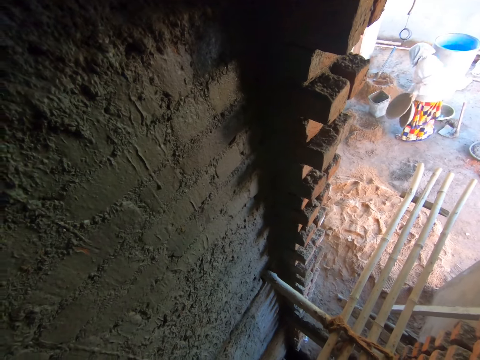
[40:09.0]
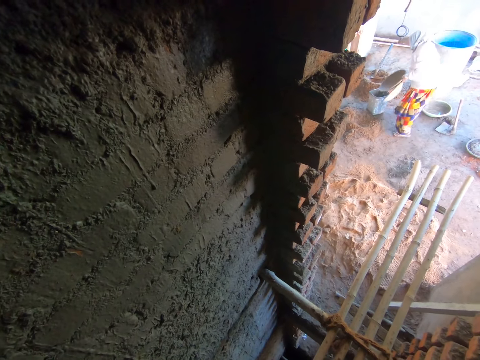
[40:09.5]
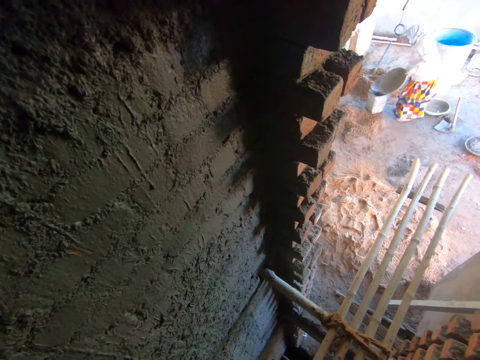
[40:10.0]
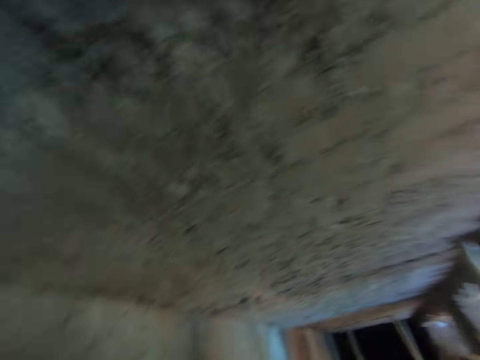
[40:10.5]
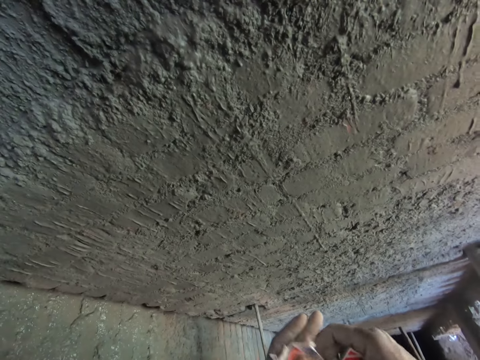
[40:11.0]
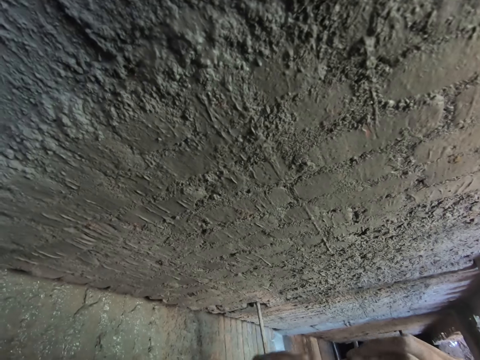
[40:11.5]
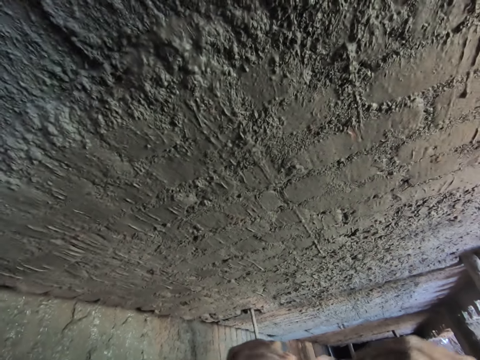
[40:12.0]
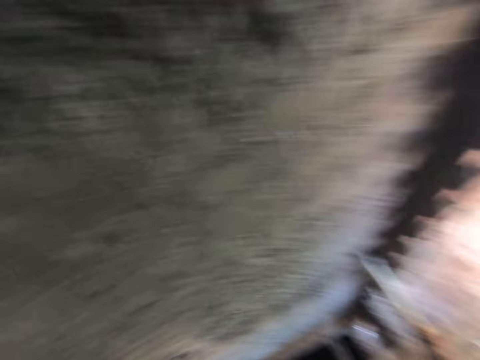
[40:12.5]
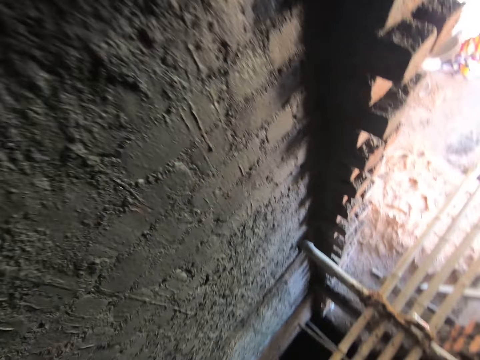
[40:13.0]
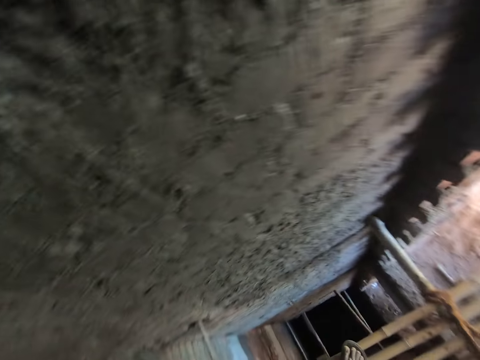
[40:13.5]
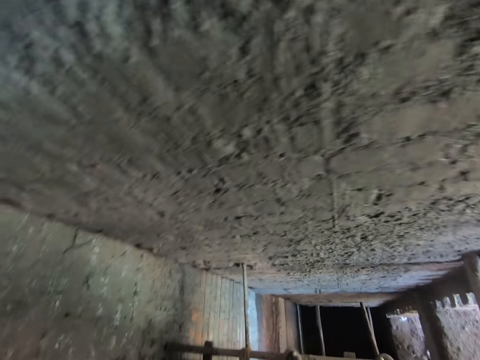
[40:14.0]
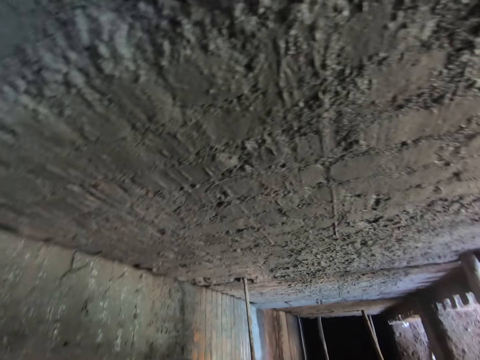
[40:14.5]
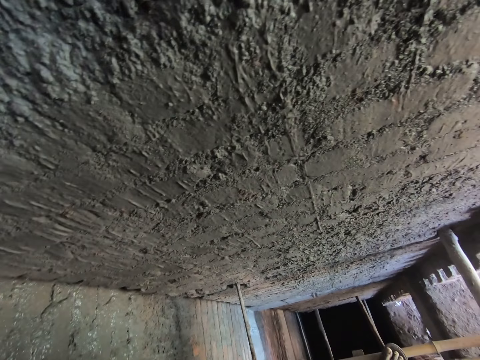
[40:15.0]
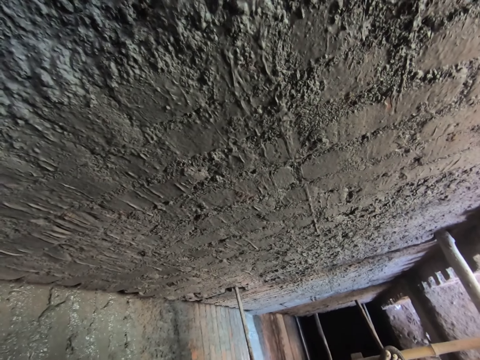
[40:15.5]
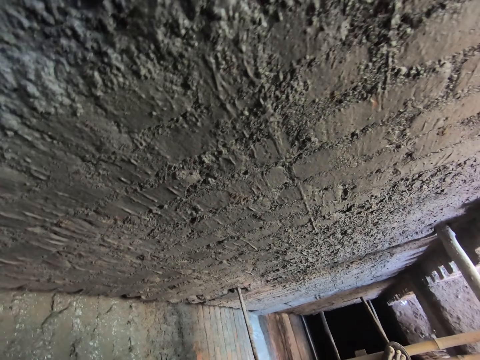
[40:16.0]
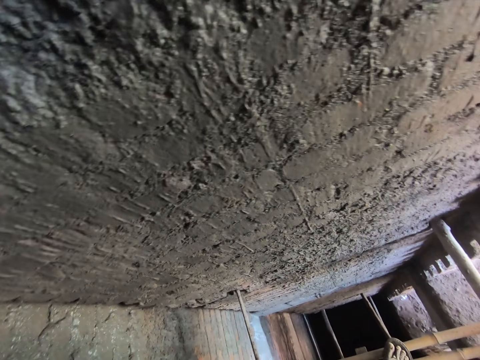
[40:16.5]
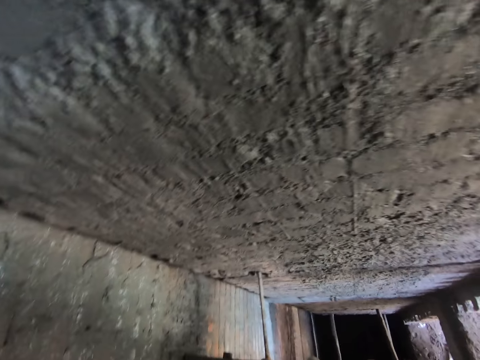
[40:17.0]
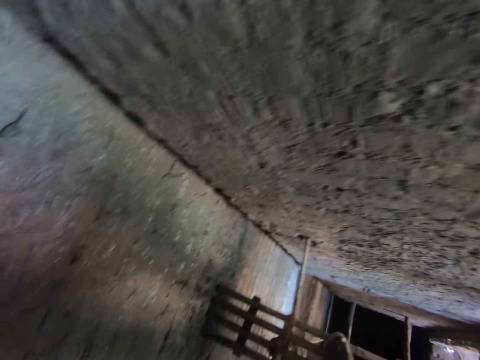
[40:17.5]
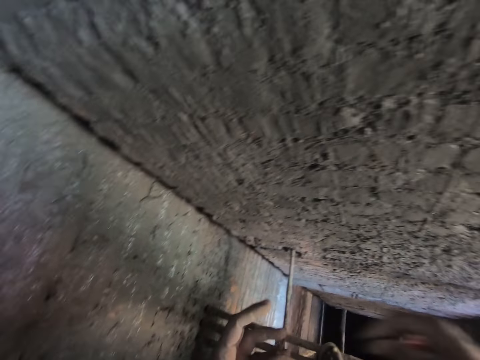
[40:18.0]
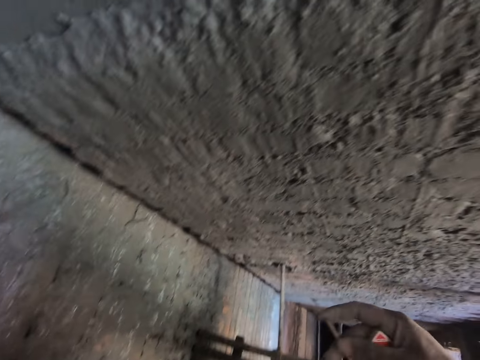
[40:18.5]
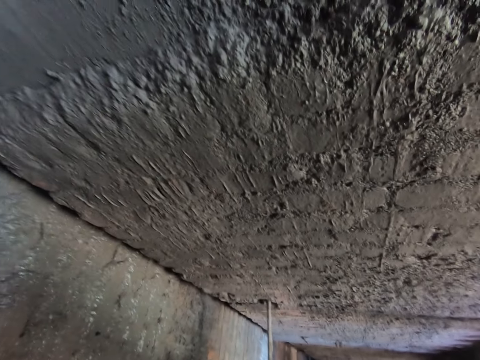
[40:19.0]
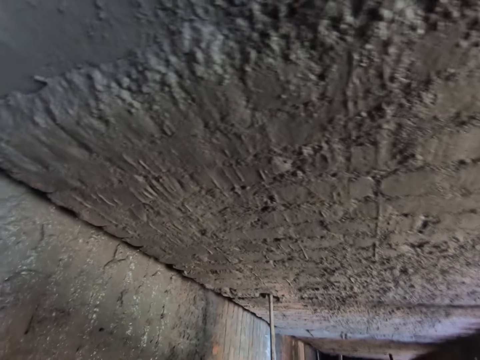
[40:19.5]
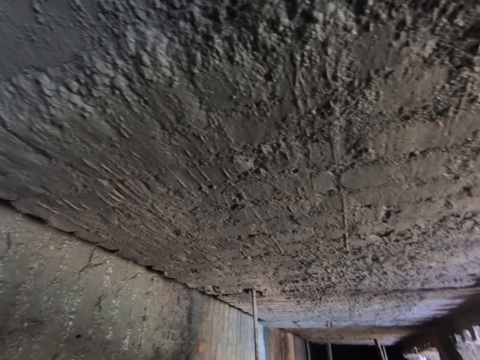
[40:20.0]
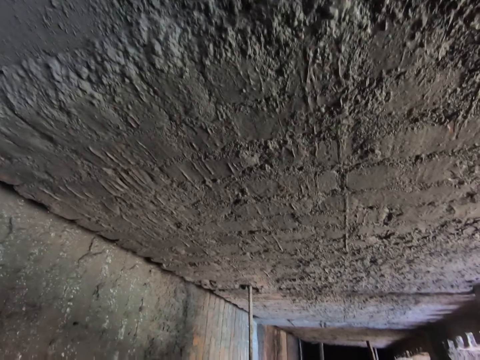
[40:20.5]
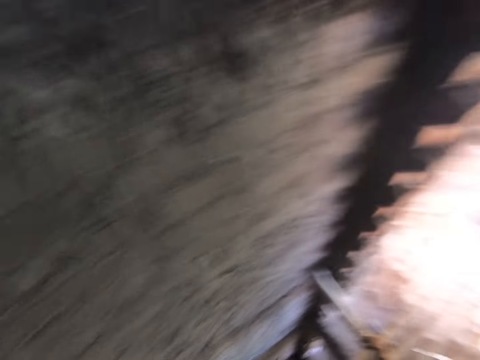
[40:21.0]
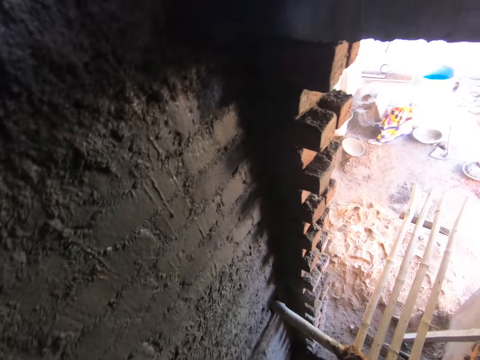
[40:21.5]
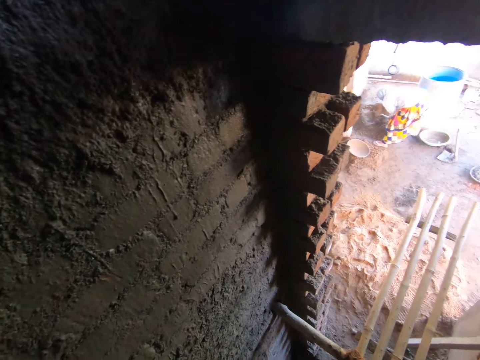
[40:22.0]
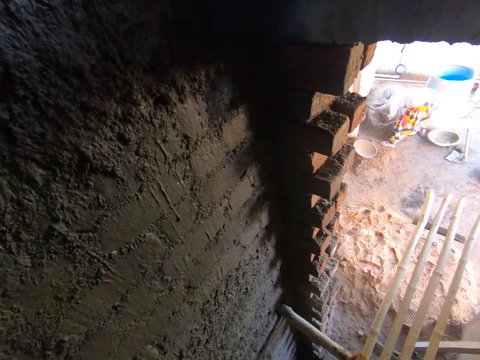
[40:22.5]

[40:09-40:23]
The woman puts the bucket on the ground. She passes a bowl from her left hand to her right hand. She places the bowl on the bucket with her right hand. The camera wearer adjusts a piece of paper in his left hand with both hands. He places the piece of paper on the bamboo seat in the wall with his right hand. He passes a stick in his left hand to his right hand. The woman mixes mortar on the ground with a hoe in both hands.

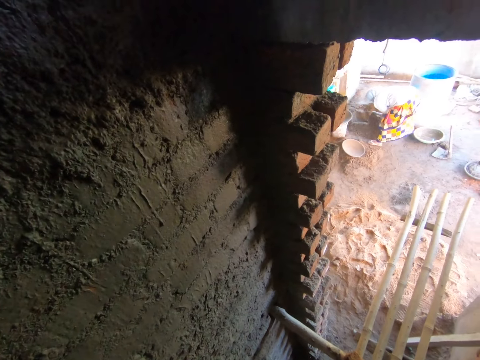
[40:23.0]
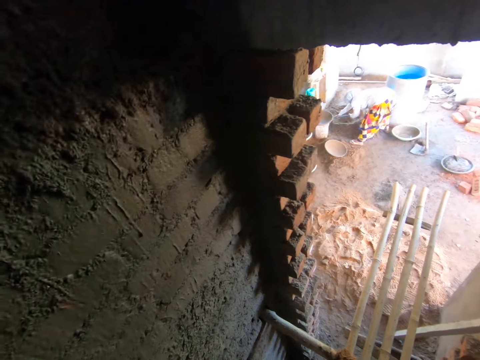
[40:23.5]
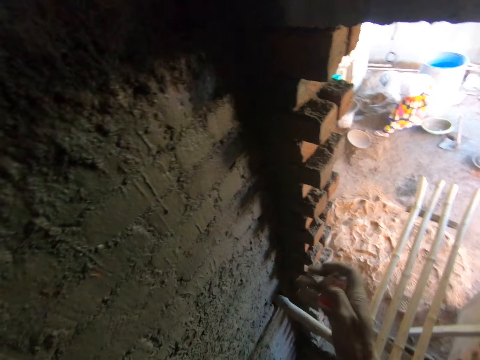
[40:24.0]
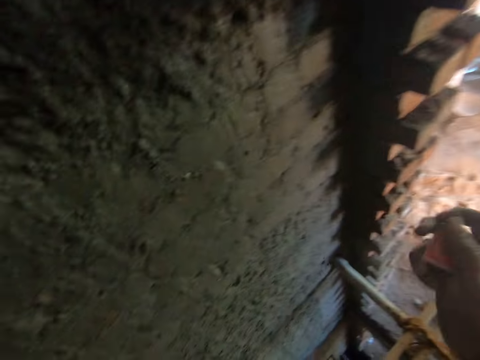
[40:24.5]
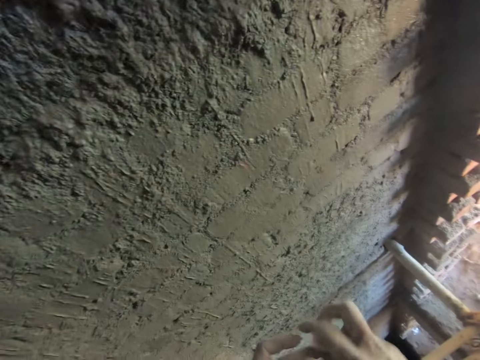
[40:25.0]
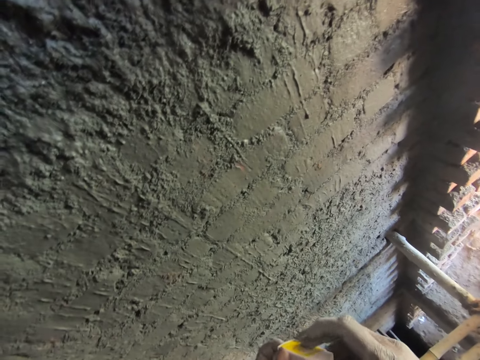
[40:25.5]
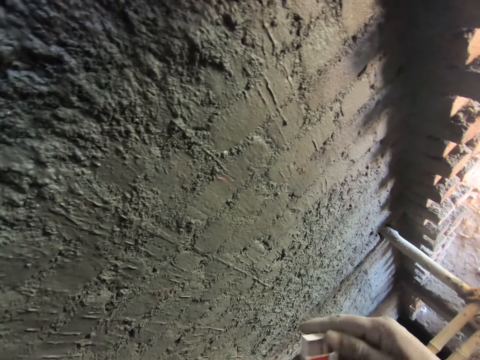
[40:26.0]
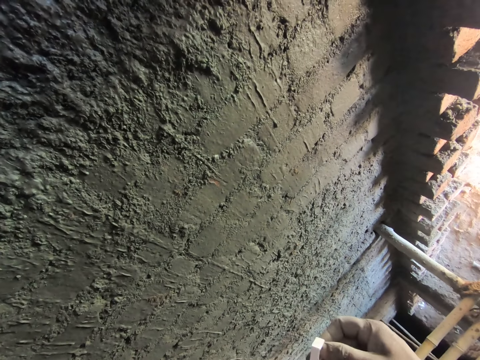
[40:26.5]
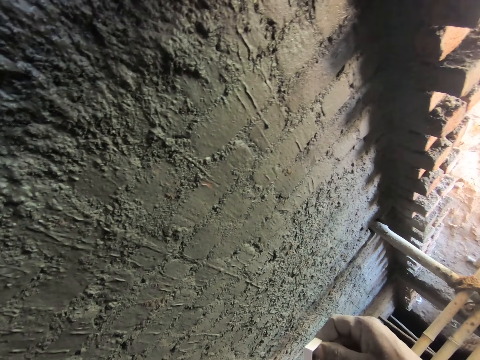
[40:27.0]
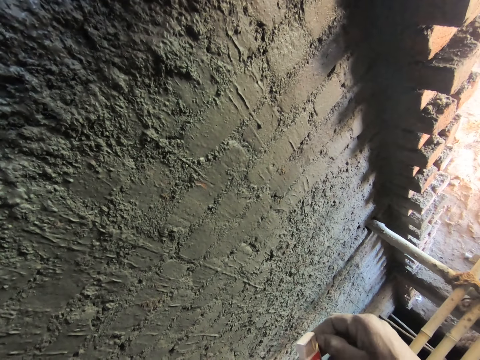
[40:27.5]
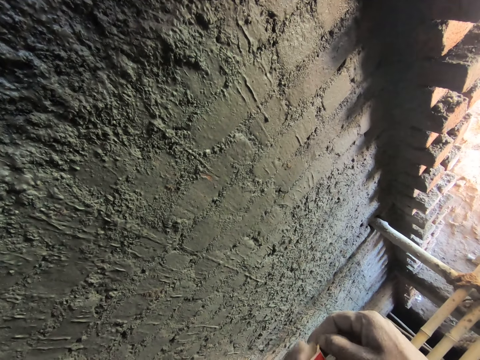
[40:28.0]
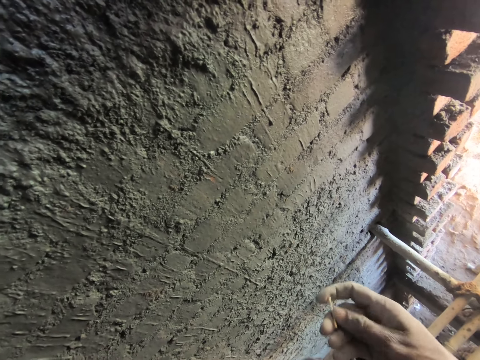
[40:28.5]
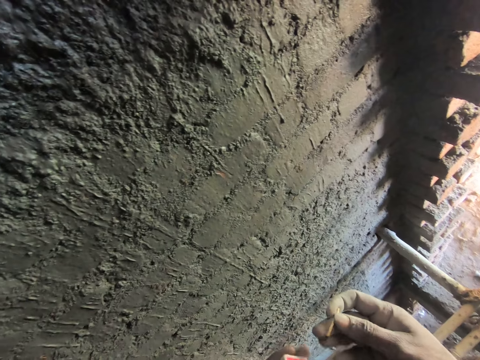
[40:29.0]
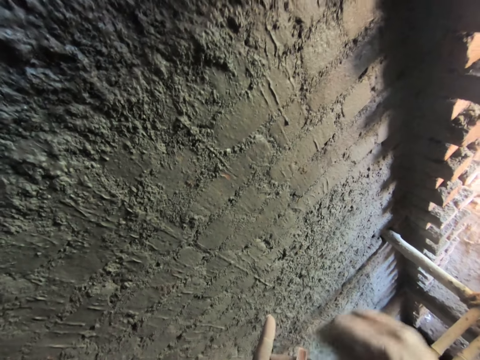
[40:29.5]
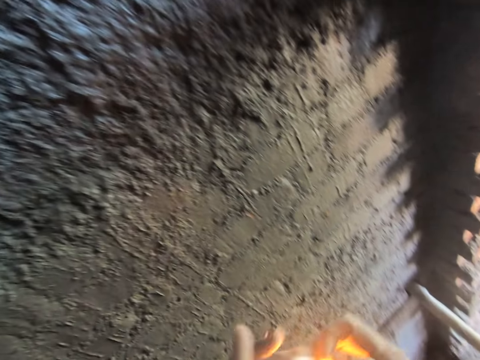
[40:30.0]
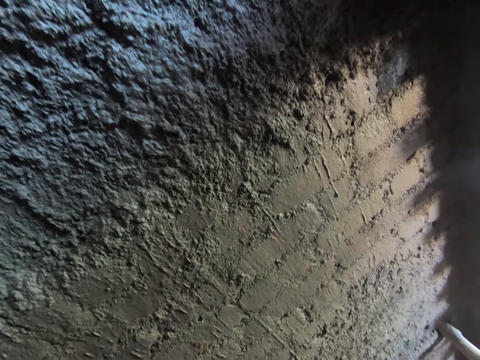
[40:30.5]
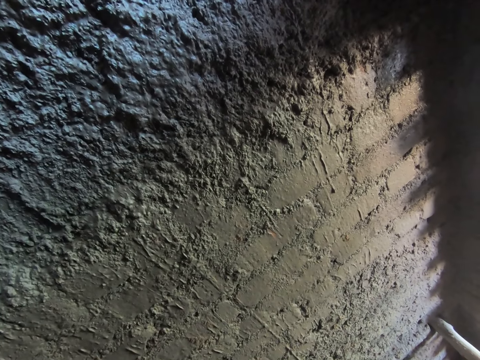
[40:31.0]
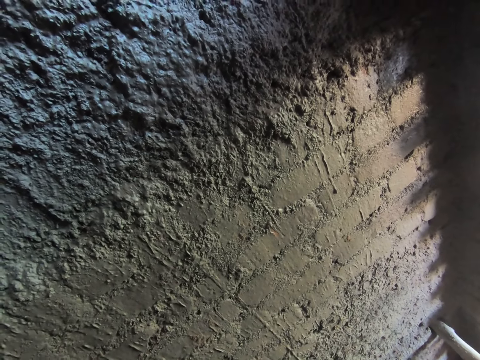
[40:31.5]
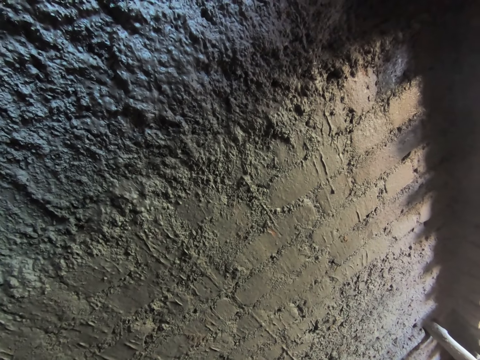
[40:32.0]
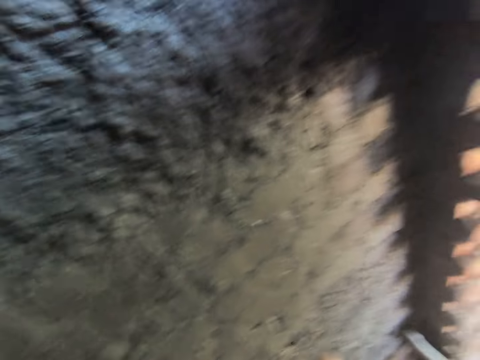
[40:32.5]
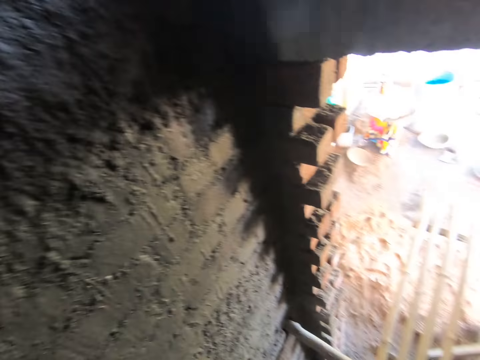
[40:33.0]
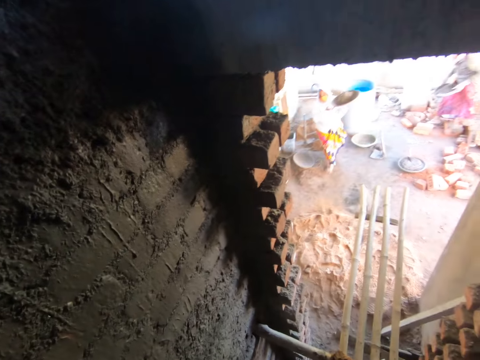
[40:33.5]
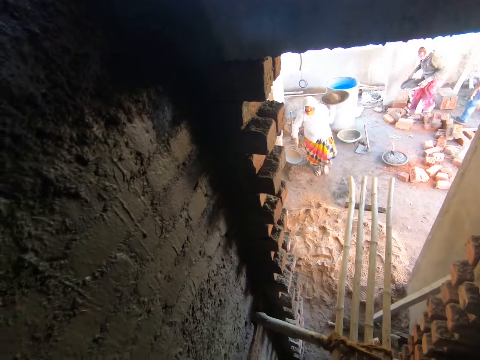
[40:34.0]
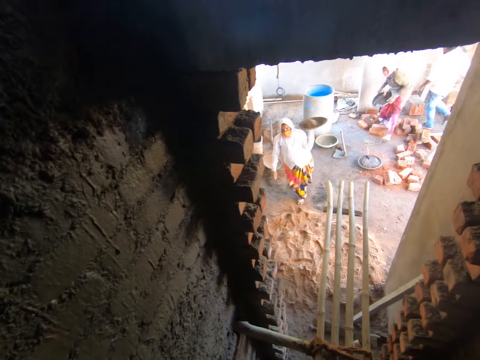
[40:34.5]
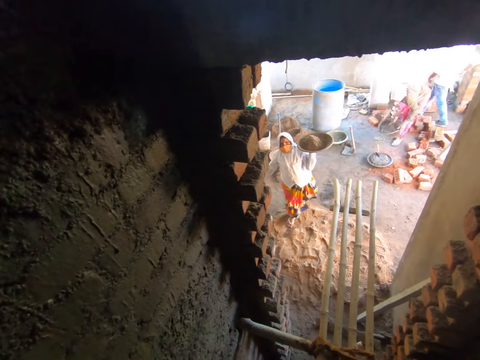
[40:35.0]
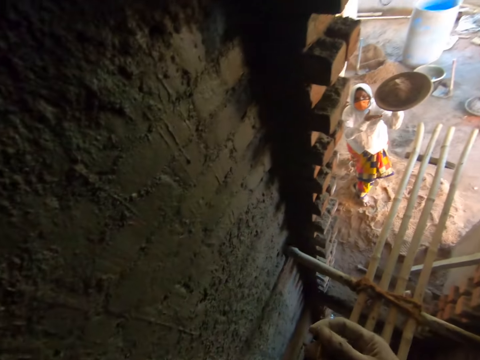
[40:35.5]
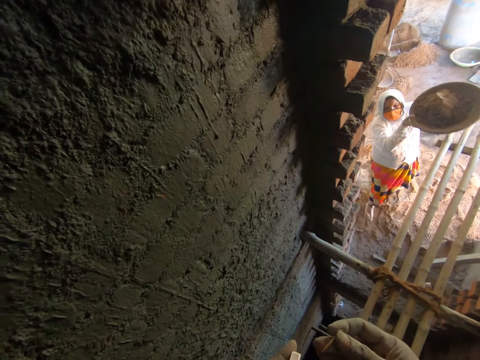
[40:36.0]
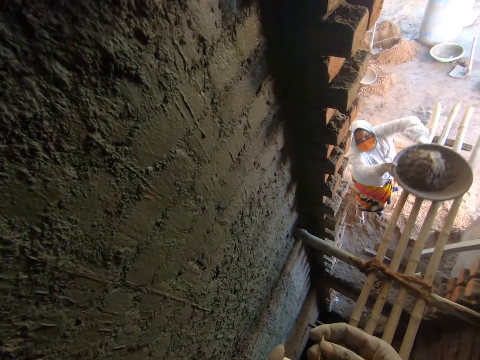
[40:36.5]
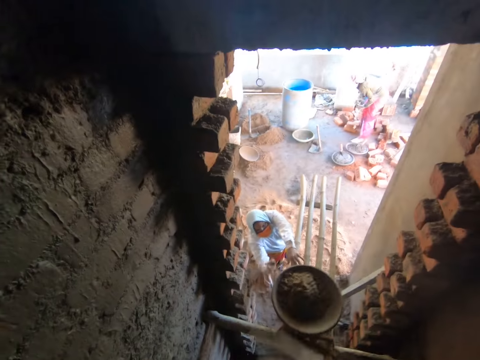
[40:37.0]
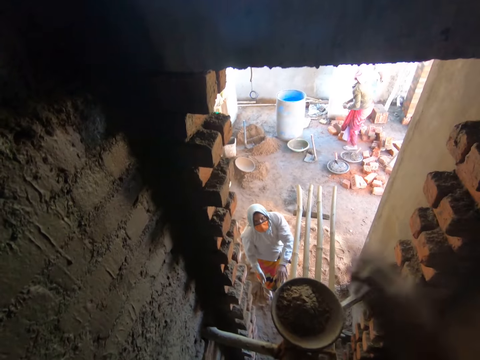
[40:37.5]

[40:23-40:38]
A person holds a hoe. The camera wearer shakes a box of matches in his right hand. He adjusts the box of matches in both hands. He picks up a matchstick from the box of matches in his left hand with his right hand. He adjusts the box of matches in his left hand. He holds the matchstick. He lights the matchstick on the box of matches in his left hand with his right hand. The woman picks up a pan from the ground with both hands. She holds the pan in her left hand. The person holds the sand with the bucket. Another woman places a pan on the ground with both hands. The first woman places the pan on the bamboo seat on the wall with both hands.
